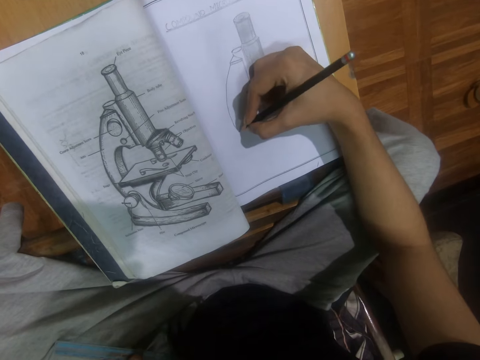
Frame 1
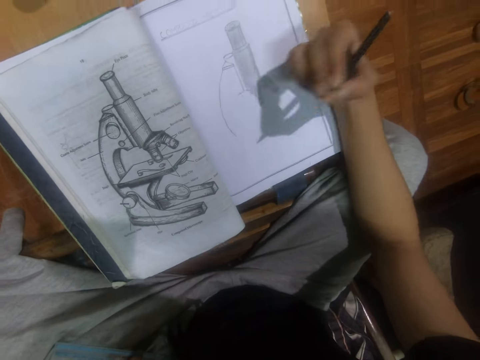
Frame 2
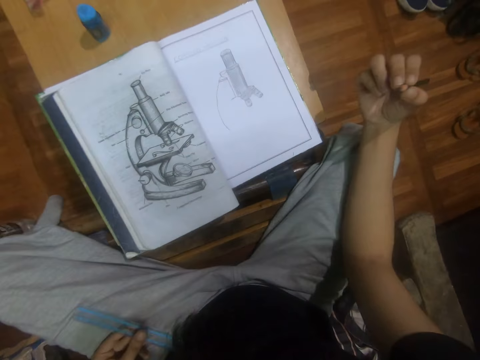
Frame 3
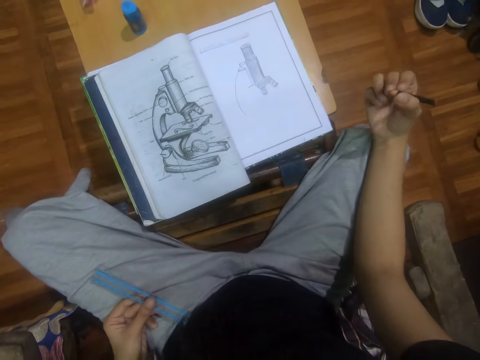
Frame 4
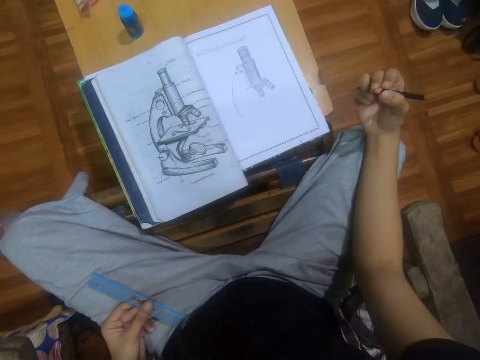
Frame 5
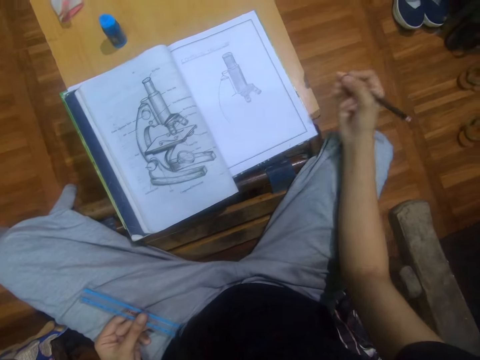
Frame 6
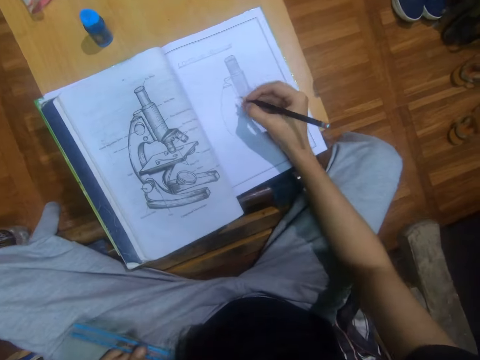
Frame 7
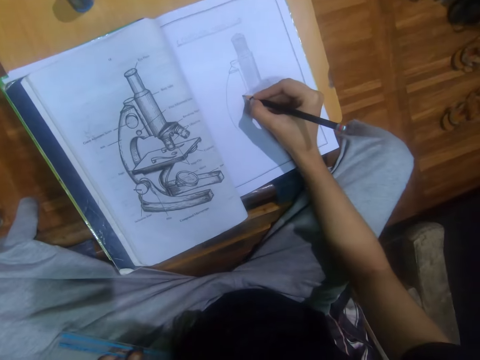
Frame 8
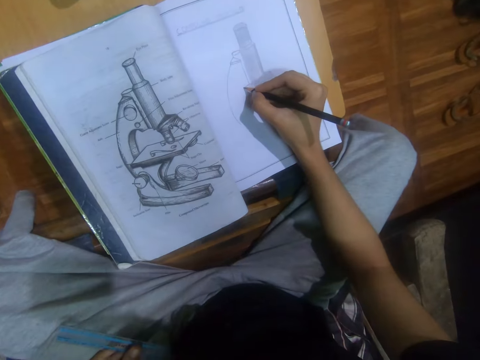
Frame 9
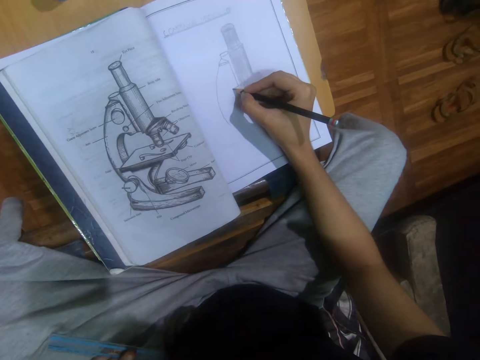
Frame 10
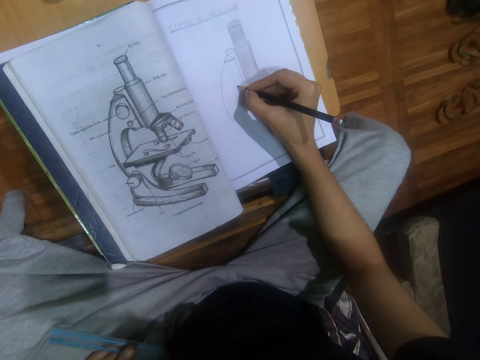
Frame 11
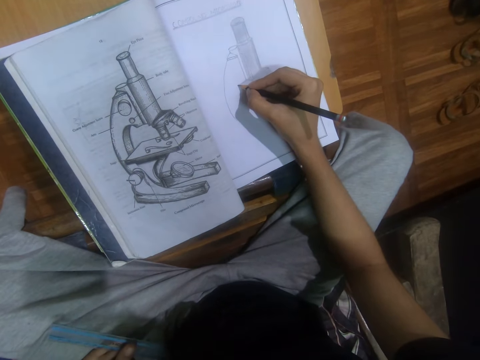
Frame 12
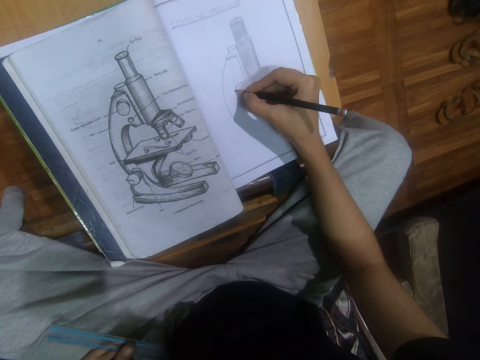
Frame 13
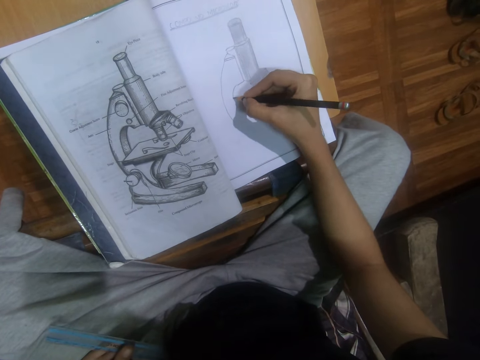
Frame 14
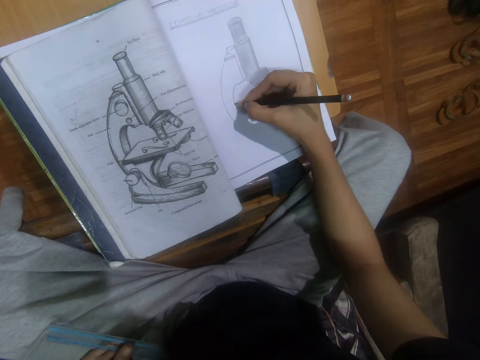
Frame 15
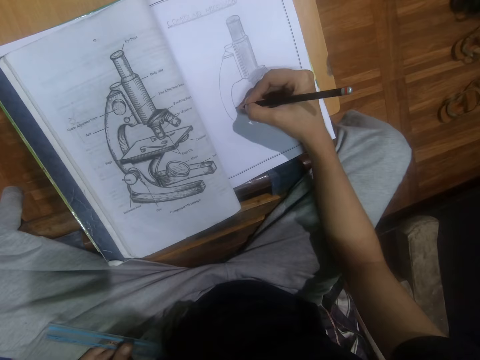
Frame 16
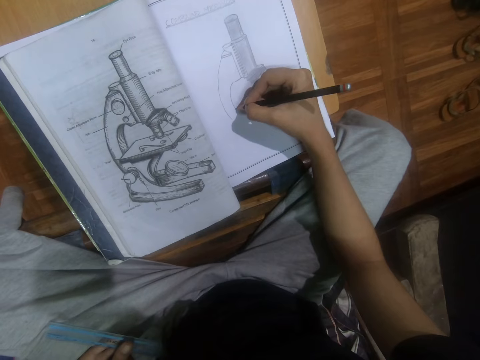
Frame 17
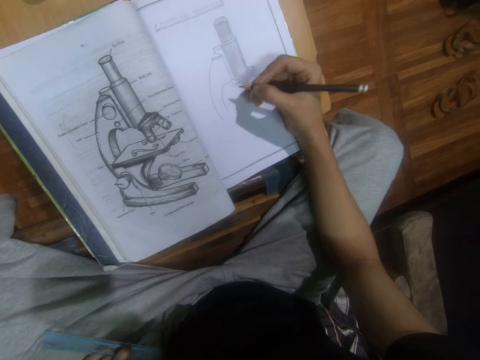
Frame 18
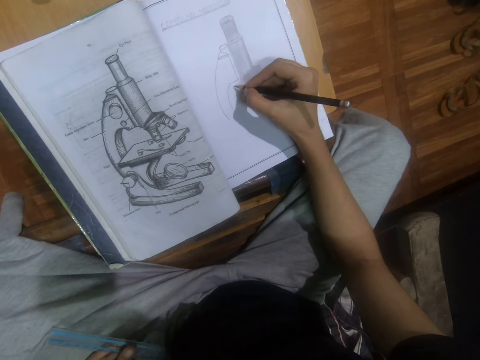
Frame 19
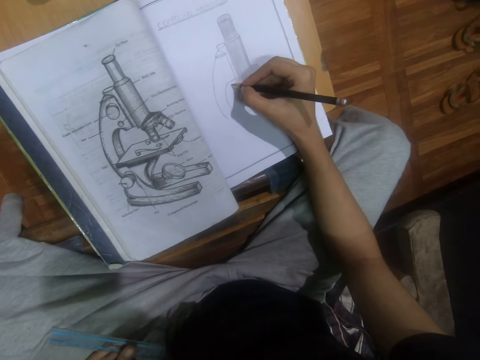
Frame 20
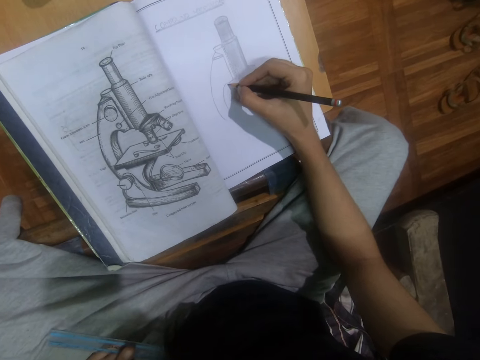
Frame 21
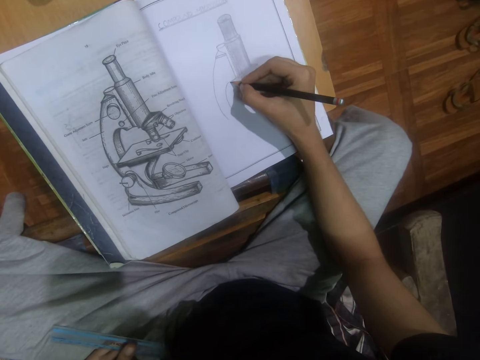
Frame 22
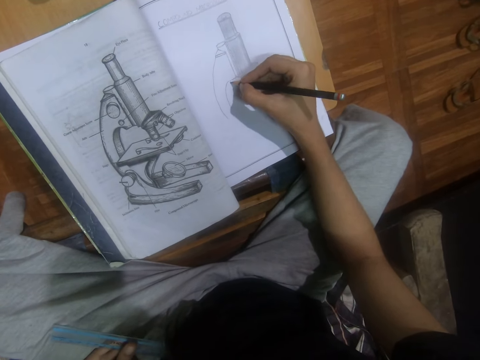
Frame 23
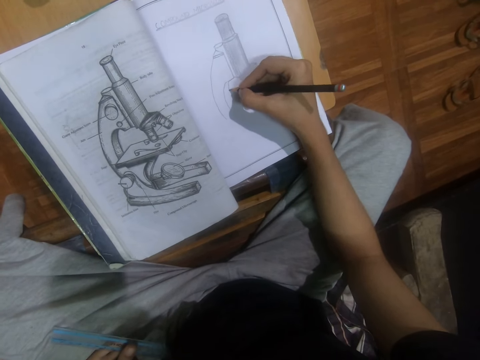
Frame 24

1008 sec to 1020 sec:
The camera wearer looks at the book. They look at the diagram. They draw on the book.

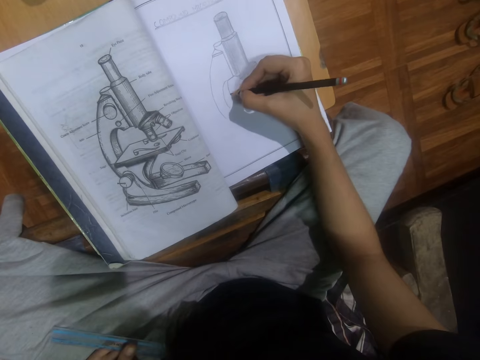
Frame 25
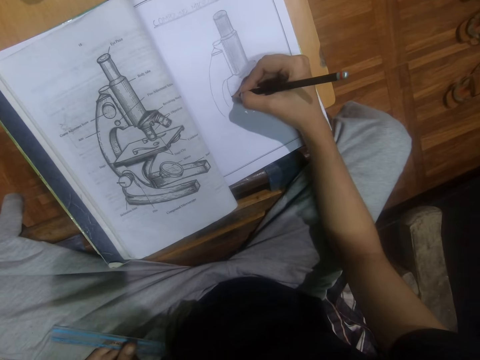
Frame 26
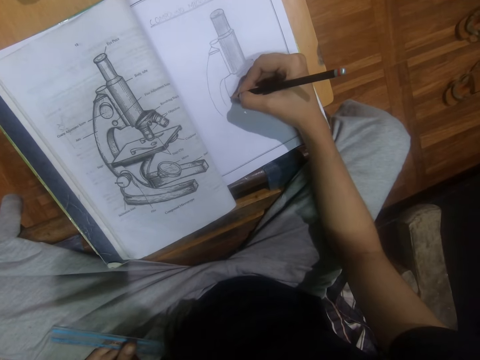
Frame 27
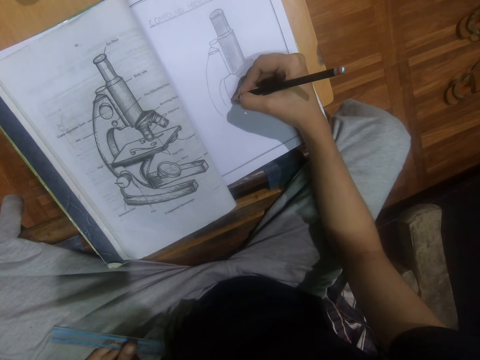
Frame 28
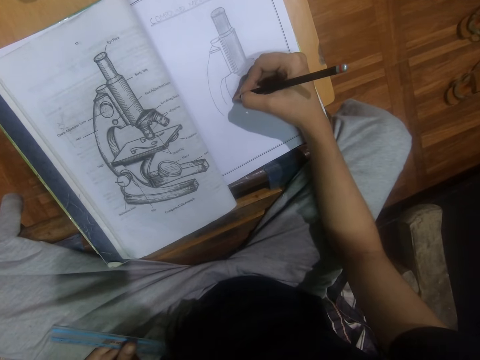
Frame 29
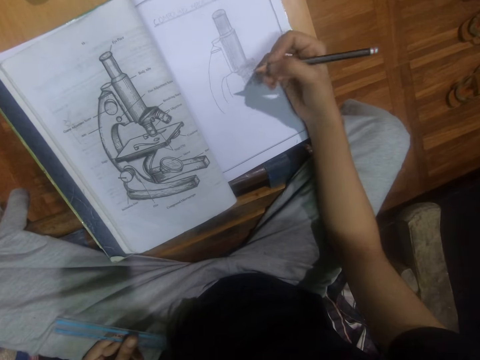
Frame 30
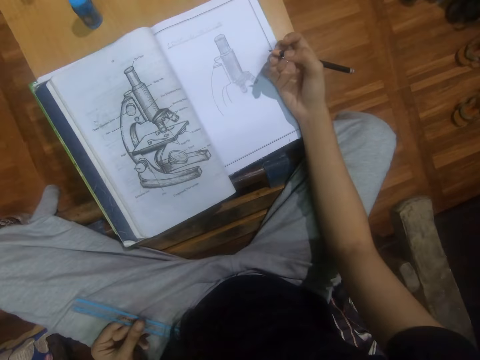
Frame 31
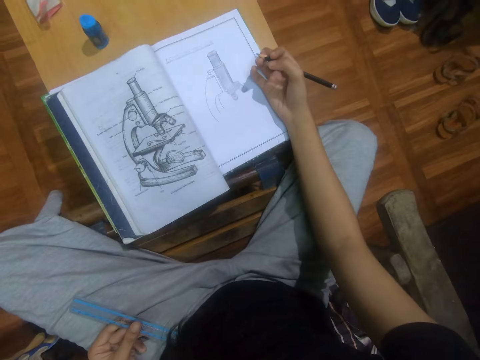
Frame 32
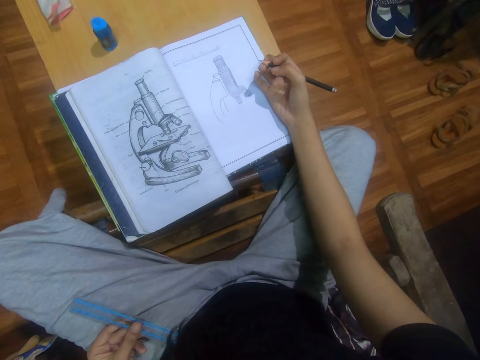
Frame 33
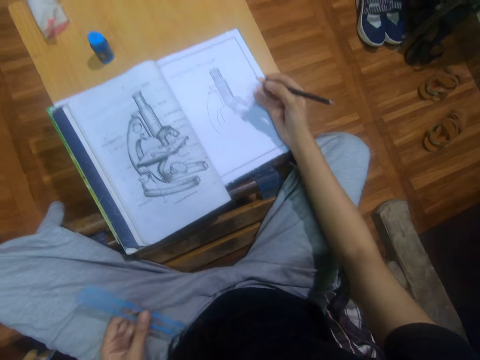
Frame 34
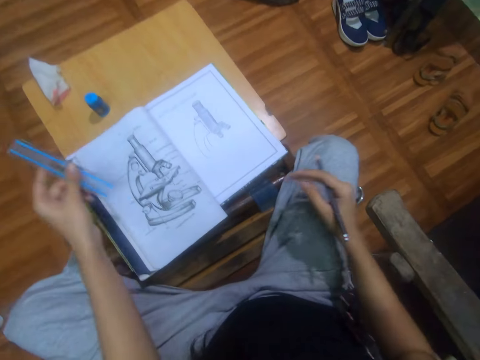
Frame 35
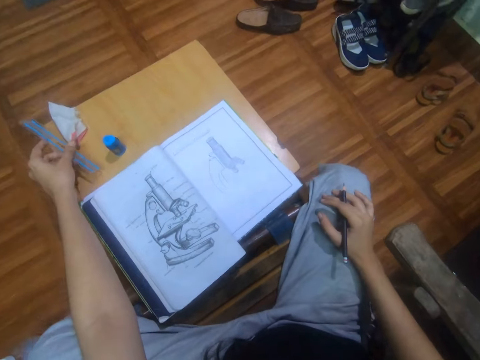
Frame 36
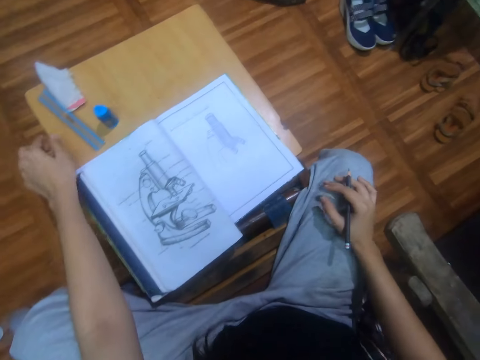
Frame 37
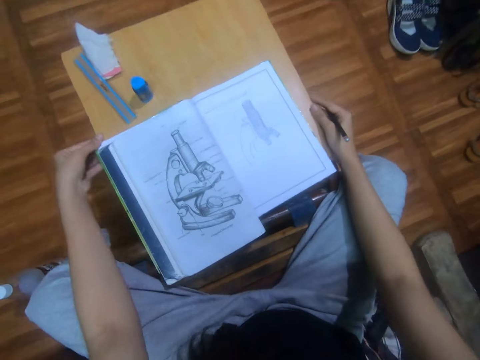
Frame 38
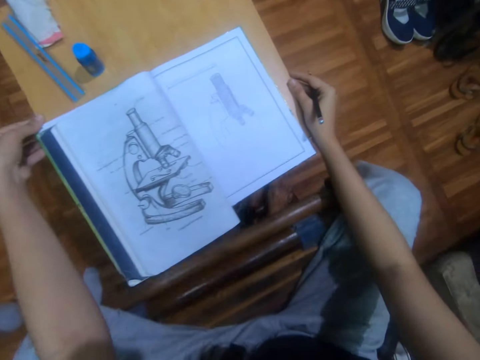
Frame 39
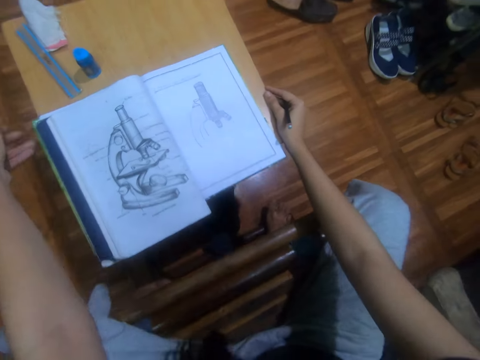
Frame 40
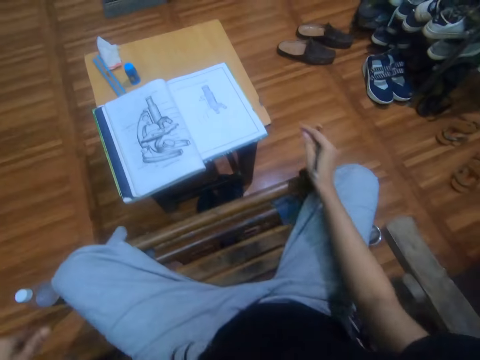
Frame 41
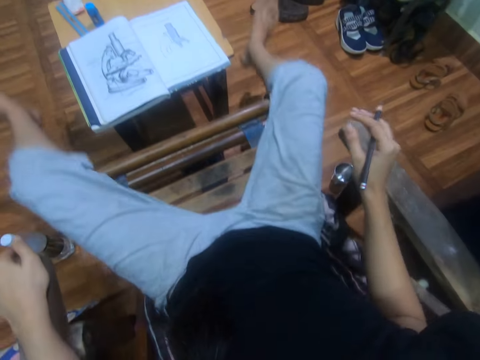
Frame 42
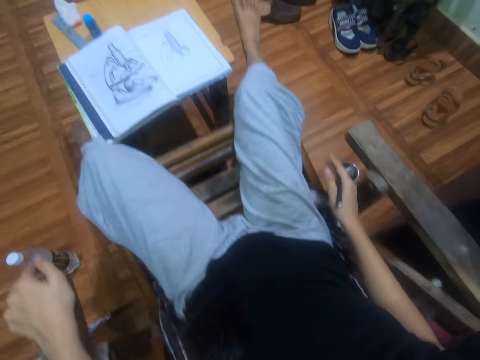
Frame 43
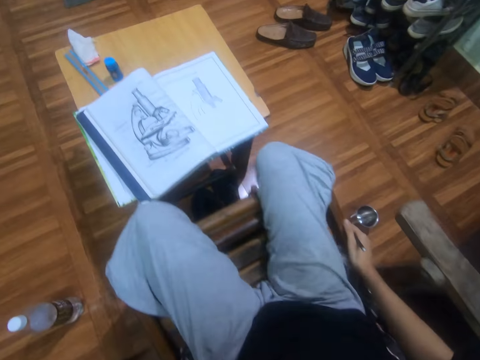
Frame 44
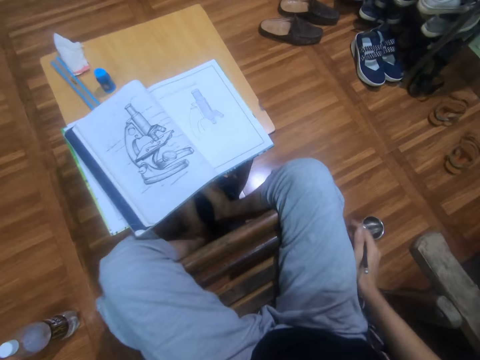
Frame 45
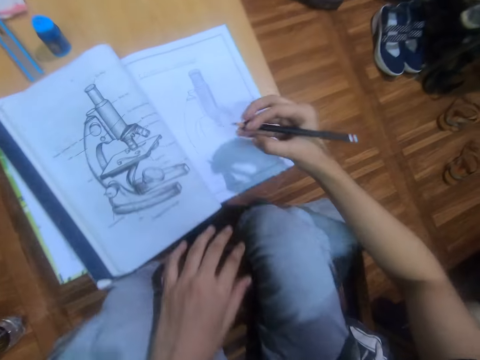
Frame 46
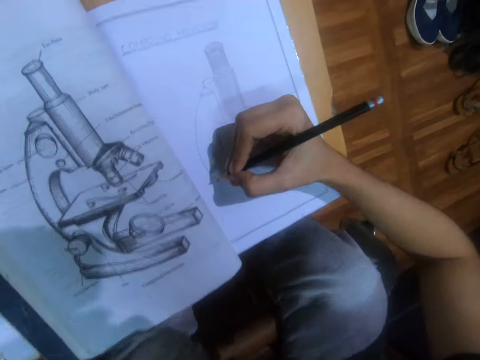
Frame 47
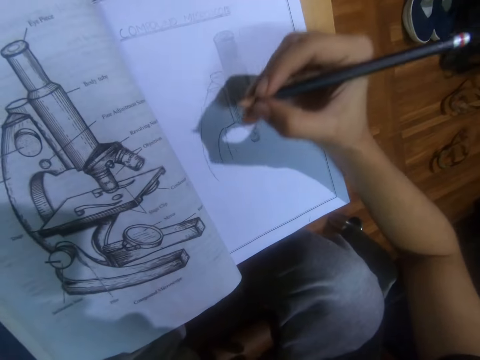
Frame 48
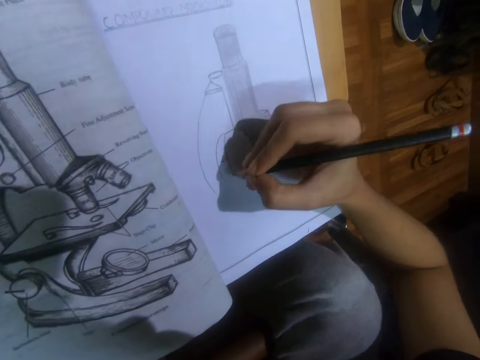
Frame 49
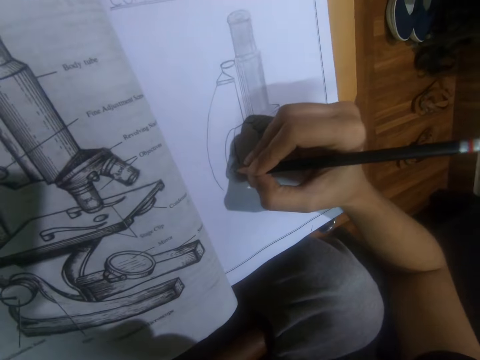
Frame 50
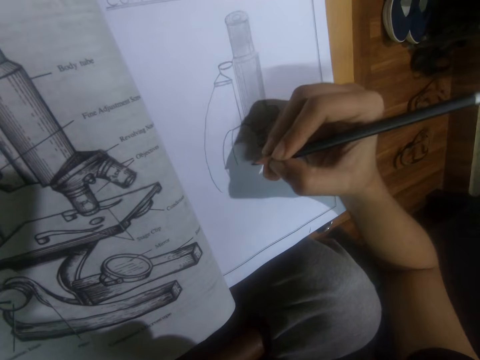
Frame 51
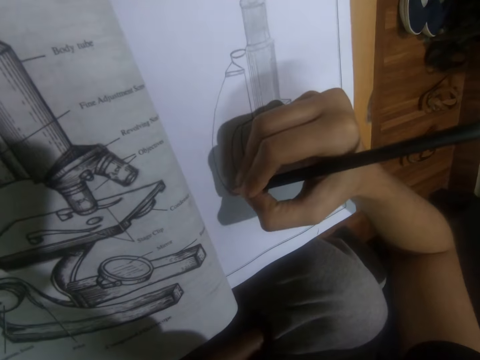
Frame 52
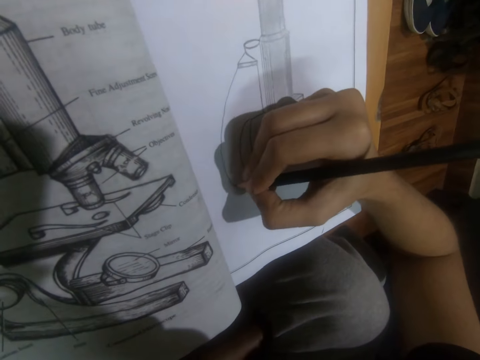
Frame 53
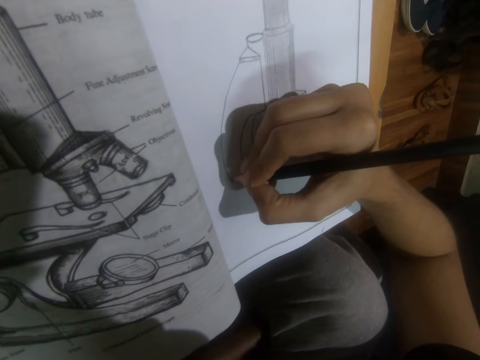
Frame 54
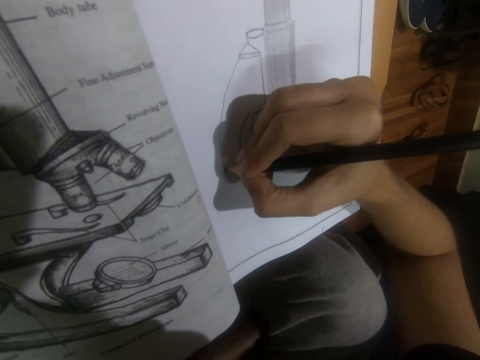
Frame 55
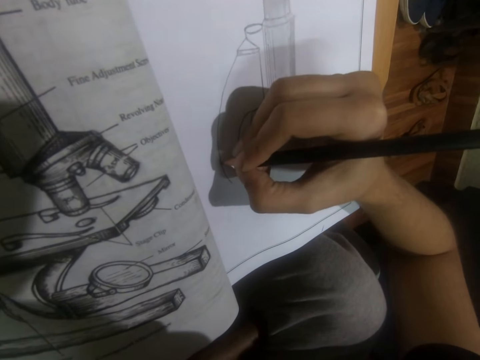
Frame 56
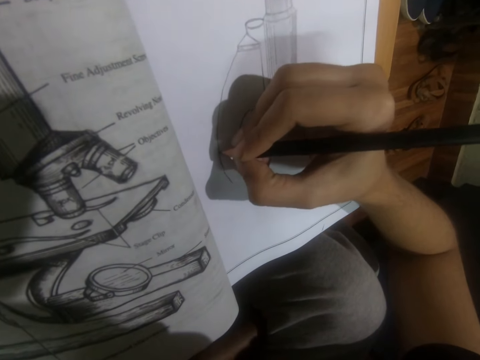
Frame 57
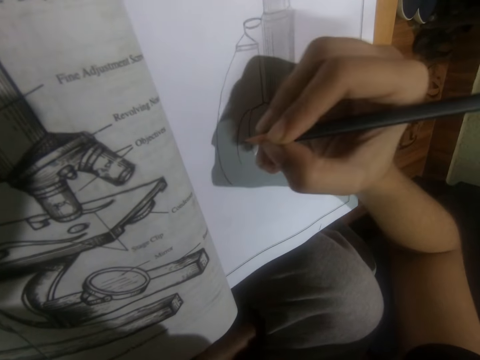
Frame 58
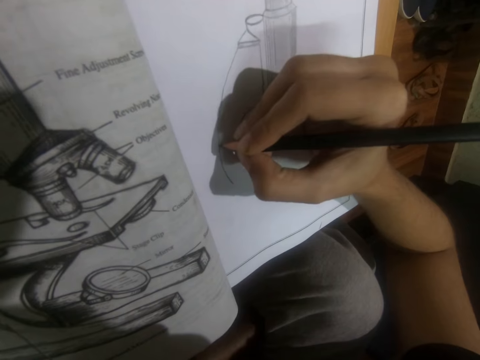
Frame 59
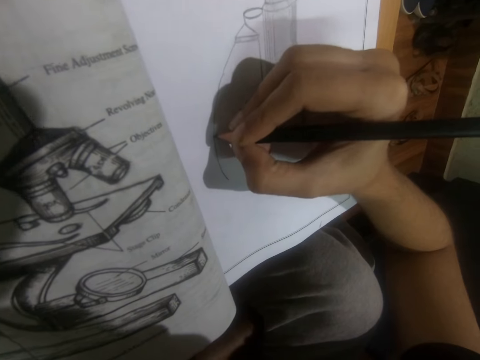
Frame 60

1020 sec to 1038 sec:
The camera wearer looks at the book. He places the ruler on the table. He pushes a stool. He pushes the table. He stretches the legs. He places his legs under the table. He draws on the book.
